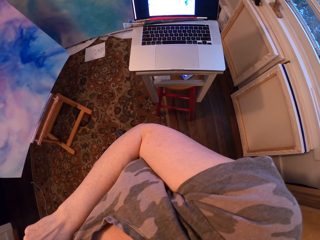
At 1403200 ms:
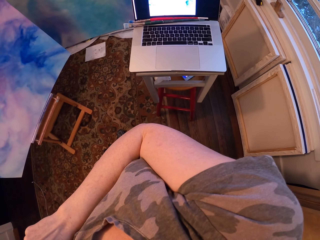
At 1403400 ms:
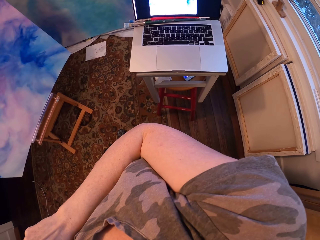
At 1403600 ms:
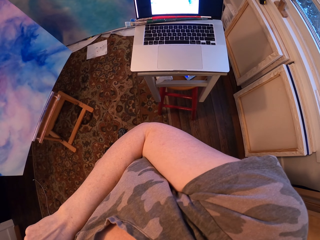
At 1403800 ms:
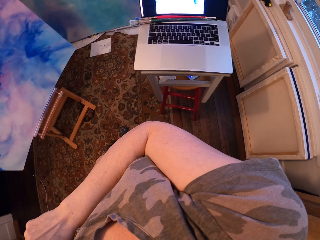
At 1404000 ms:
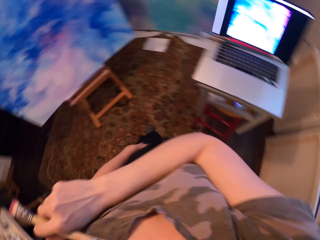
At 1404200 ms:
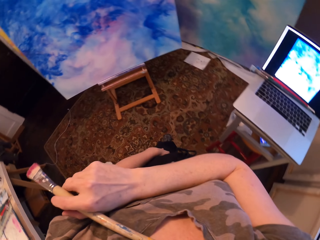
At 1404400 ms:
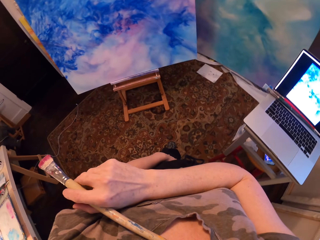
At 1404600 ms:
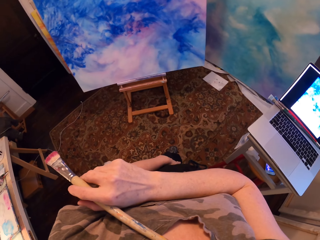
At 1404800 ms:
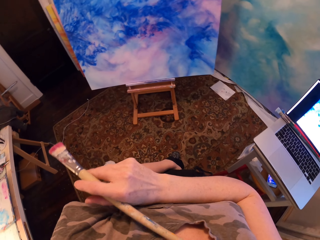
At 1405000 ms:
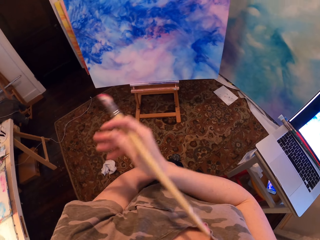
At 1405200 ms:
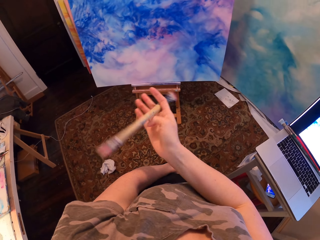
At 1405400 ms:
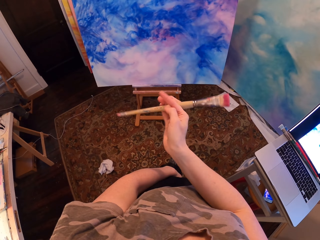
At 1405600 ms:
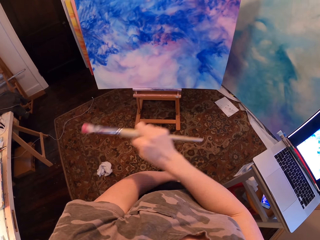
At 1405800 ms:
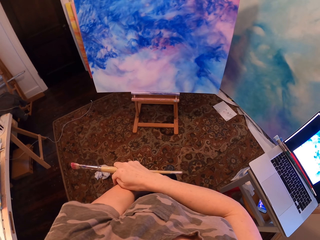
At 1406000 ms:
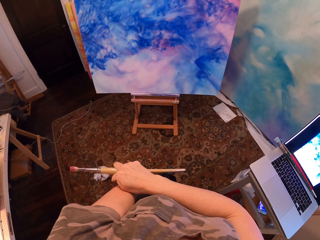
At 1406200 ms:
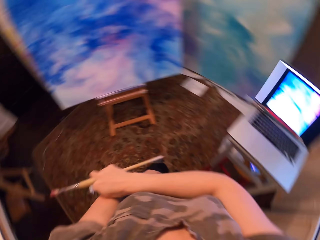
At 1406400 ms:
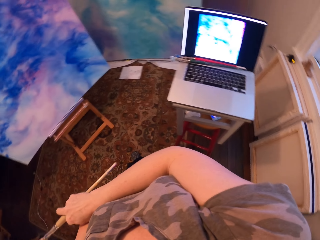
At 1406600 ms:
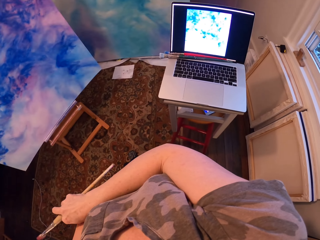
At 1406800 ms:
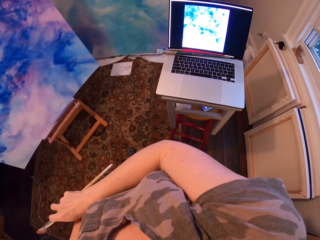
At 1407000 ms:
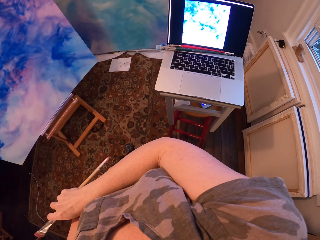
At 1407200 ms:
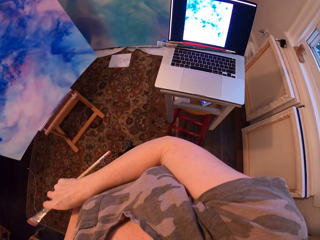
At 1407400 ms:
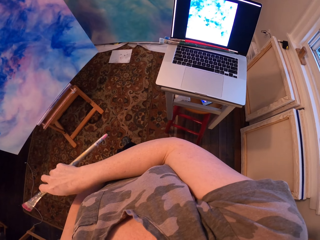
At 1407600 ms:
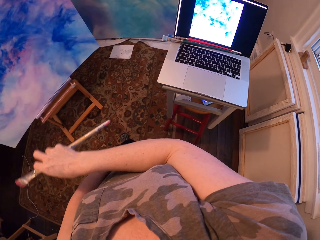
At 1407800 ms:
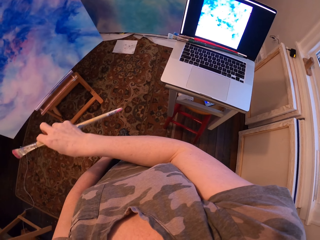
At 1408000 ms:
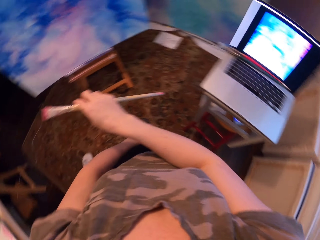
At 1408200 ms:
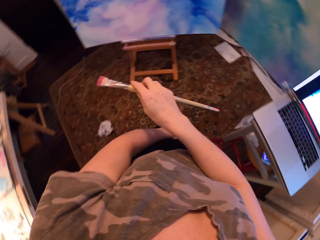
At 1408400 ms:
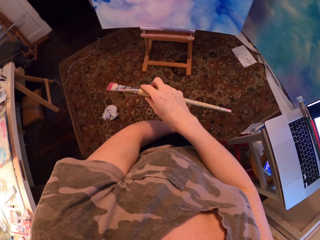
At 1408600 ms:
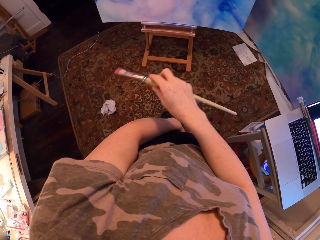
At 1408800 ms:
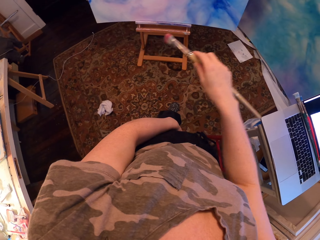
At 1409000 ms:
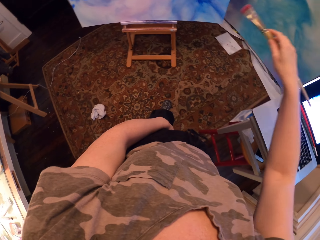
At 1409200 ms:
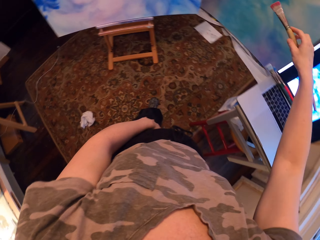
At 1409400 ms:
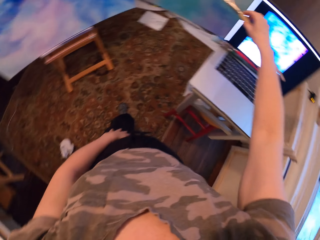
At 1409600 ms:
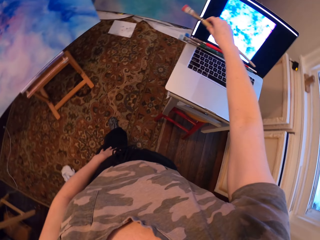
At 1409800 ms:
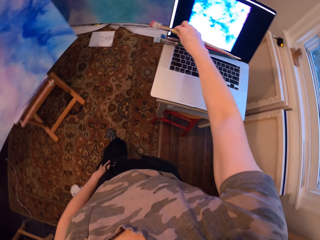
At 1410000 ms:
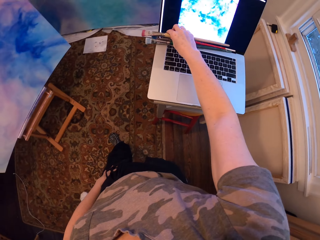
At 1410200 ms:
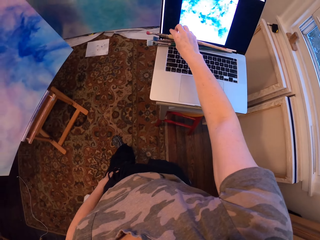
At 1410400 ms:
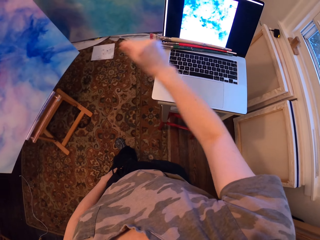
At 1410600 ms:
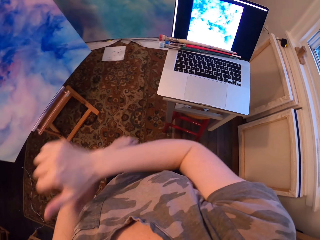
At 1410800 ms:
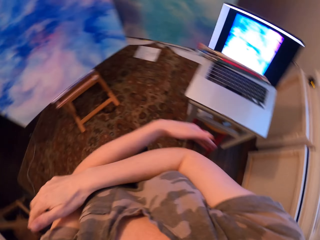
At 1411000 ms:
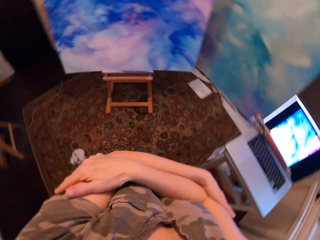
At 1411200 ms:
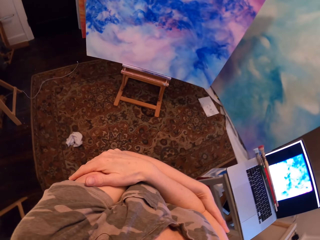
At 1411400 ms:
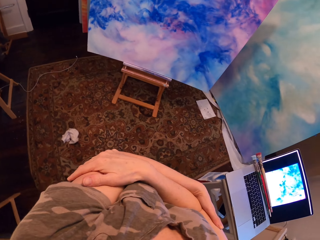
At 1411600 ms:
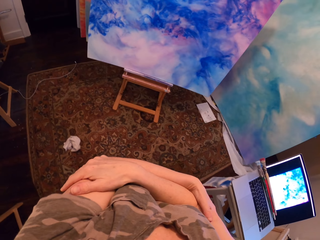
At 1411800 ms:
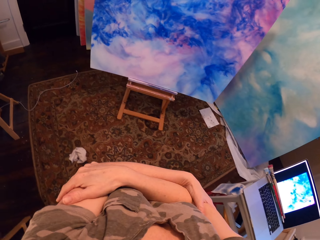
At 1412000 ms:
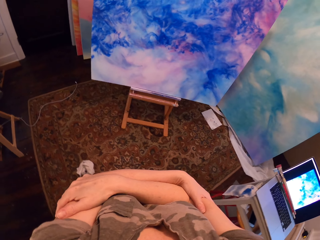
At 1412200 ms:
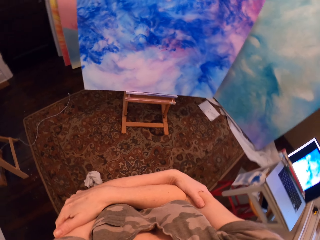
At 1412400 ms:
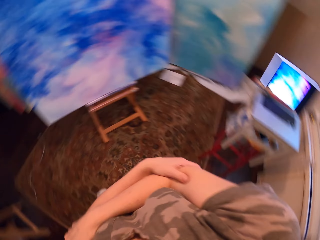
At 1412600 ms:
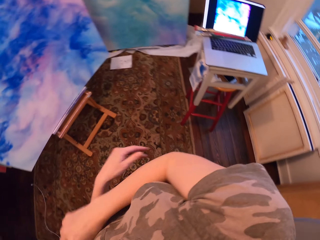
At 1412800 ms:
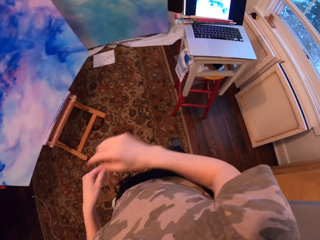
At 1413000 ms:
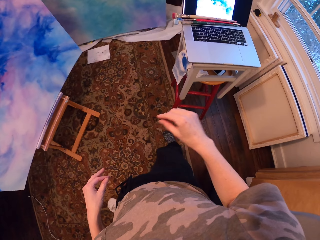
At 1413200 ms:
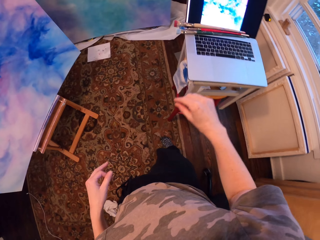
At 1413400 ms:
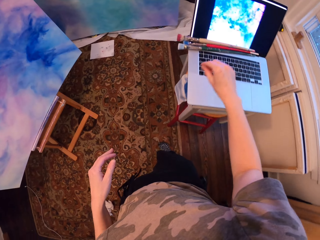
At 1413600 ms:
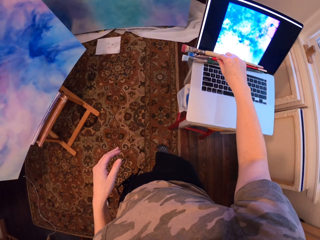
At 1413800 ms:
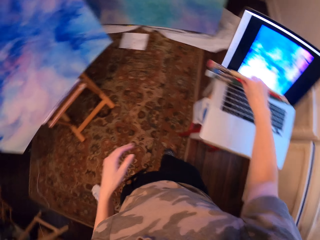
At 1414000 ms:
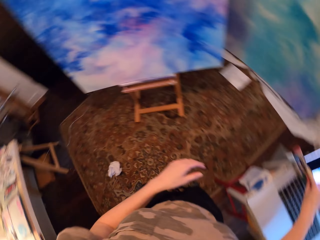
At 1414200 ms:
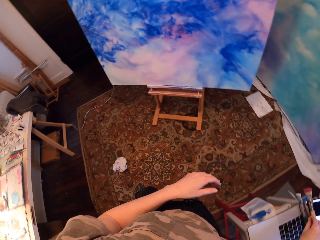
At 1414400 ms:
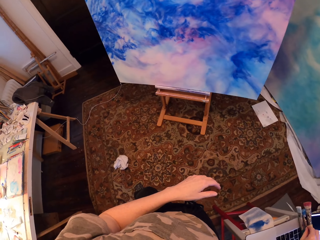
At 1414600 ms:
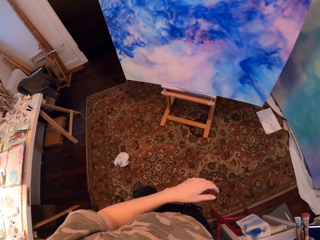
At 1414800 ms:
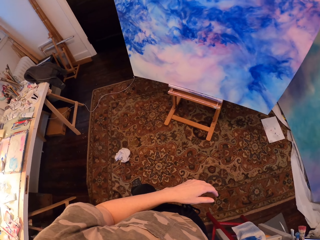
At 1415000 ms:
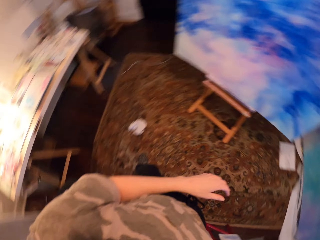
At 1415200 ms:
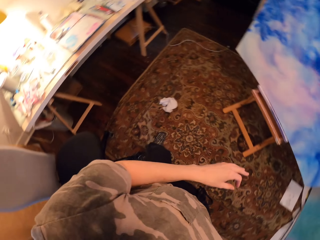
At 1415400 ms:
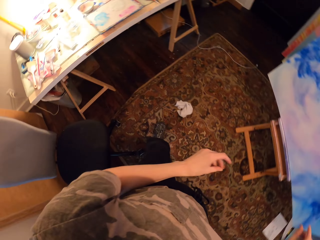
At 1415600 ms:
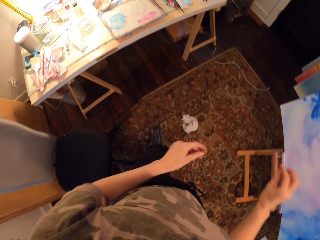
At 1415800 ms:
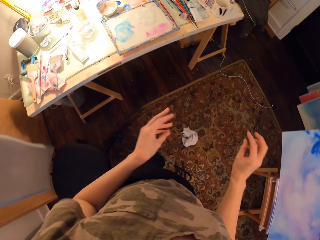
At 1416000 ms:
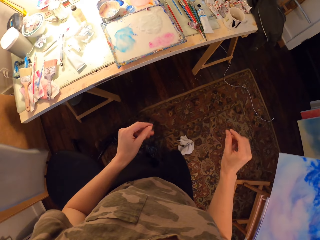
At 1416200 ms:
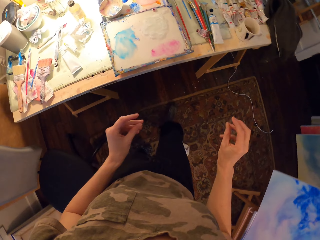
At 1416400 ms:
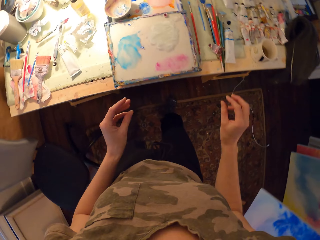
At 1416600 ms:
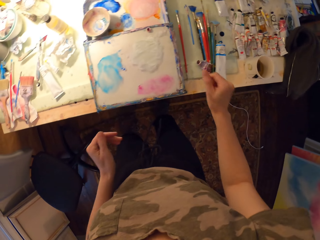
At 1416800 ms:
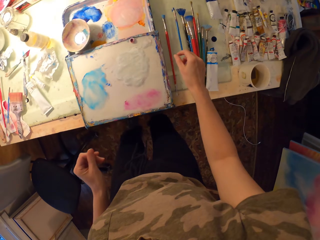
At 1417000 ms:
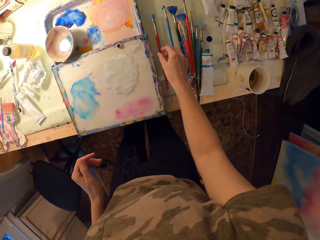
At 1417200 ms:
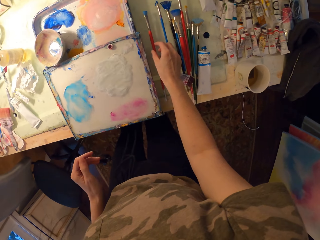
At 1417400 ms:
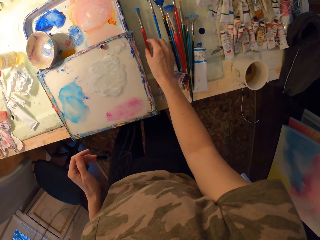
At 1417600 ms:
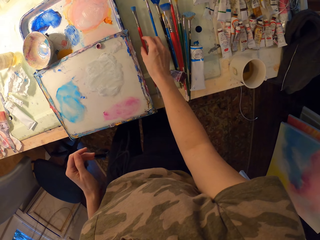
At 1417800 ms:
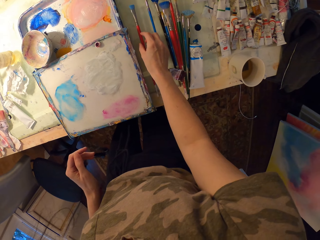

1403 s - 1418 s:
The camera wearer turns the brush. They stare at the painting. They stare at the laptop. They put the brush on the laptop. They fold their hands. They stare at the painting. They touch the brush. They walk.

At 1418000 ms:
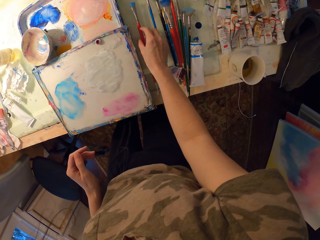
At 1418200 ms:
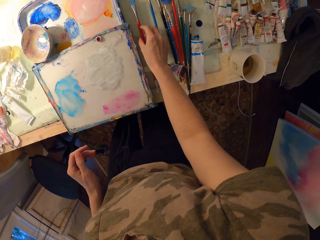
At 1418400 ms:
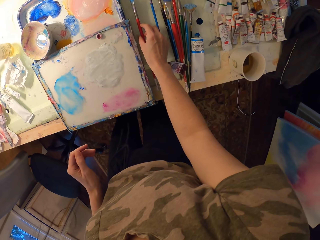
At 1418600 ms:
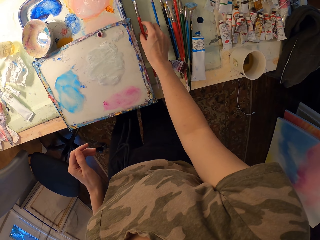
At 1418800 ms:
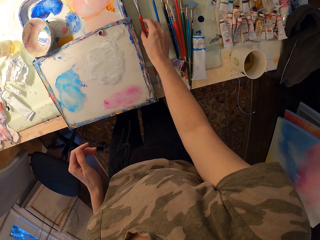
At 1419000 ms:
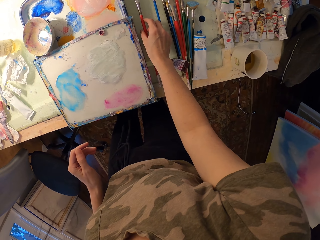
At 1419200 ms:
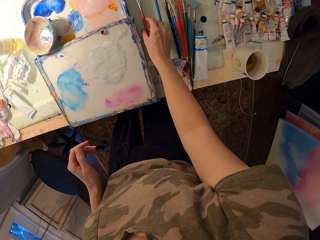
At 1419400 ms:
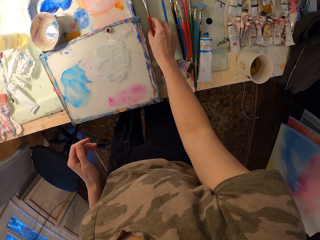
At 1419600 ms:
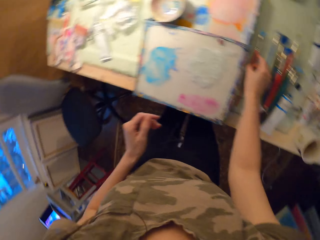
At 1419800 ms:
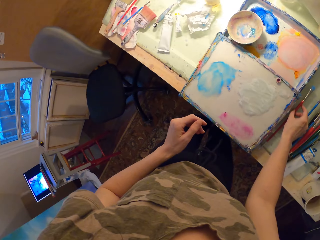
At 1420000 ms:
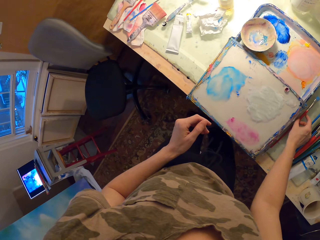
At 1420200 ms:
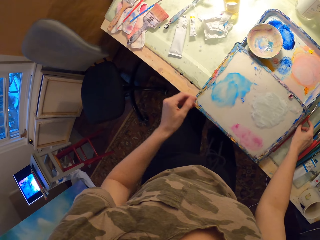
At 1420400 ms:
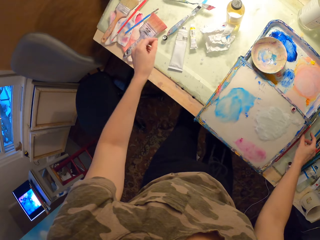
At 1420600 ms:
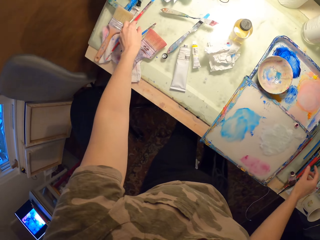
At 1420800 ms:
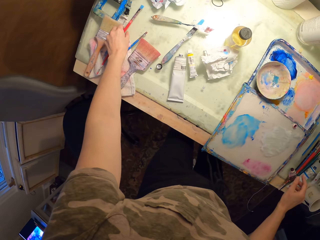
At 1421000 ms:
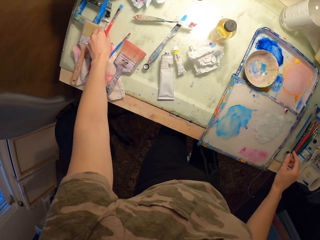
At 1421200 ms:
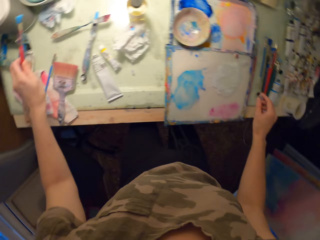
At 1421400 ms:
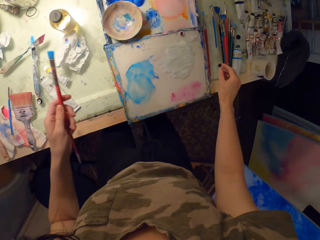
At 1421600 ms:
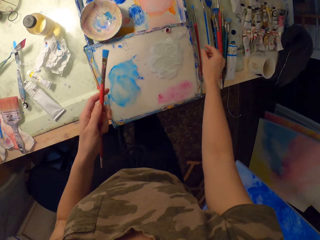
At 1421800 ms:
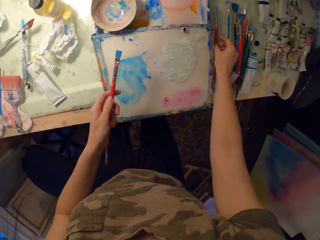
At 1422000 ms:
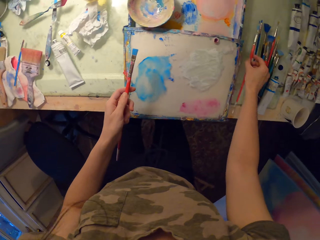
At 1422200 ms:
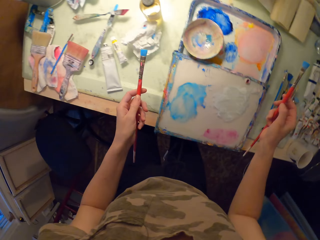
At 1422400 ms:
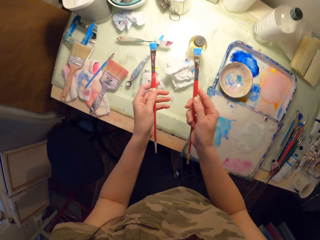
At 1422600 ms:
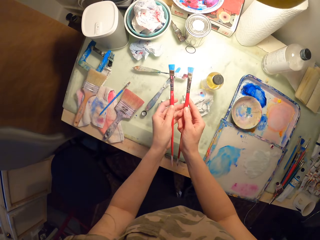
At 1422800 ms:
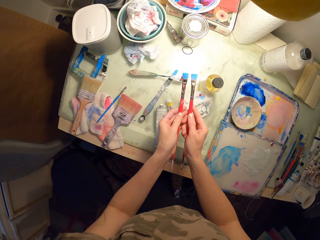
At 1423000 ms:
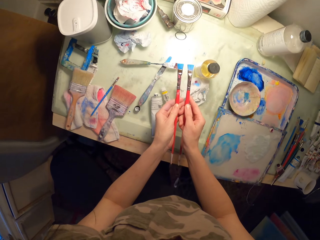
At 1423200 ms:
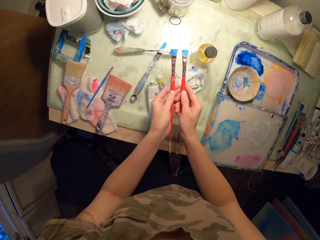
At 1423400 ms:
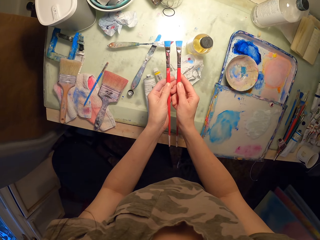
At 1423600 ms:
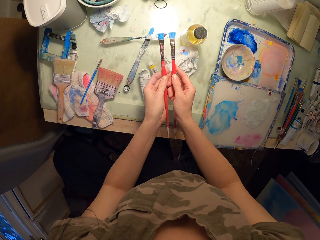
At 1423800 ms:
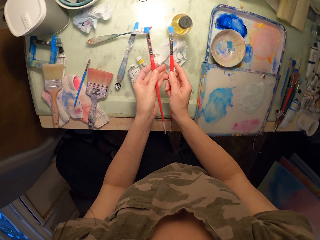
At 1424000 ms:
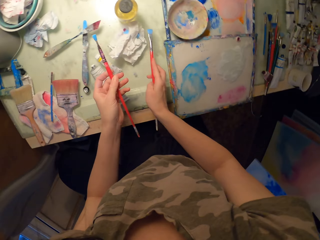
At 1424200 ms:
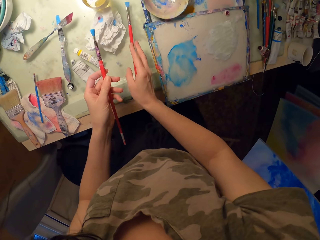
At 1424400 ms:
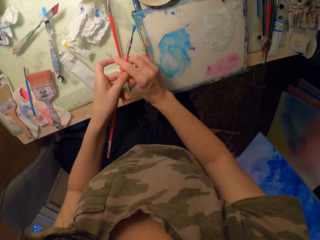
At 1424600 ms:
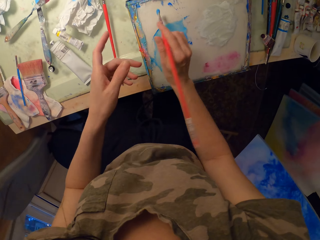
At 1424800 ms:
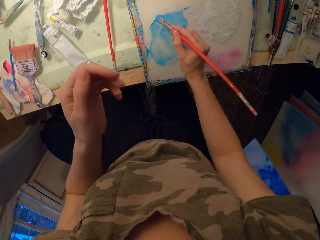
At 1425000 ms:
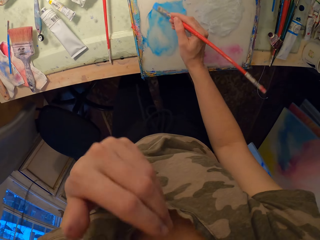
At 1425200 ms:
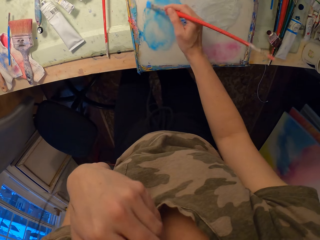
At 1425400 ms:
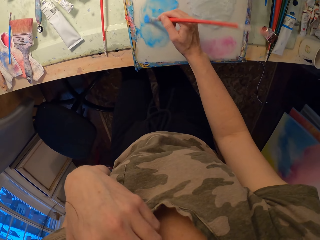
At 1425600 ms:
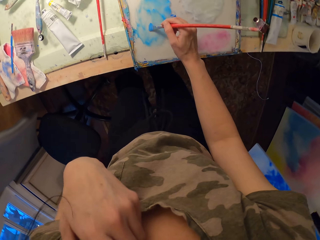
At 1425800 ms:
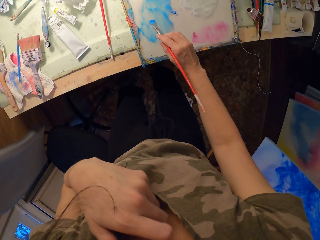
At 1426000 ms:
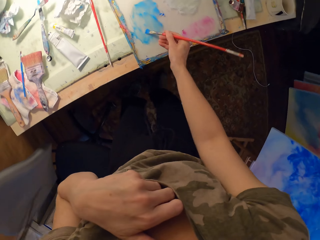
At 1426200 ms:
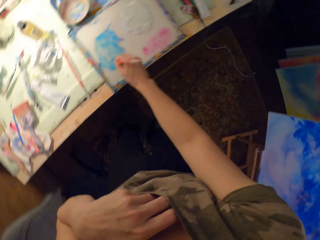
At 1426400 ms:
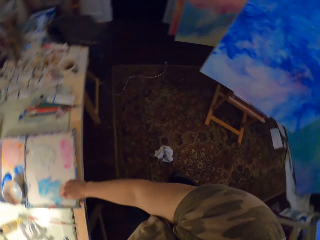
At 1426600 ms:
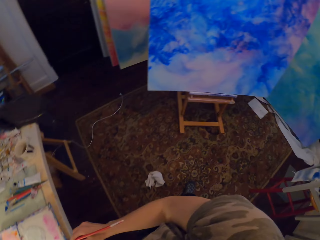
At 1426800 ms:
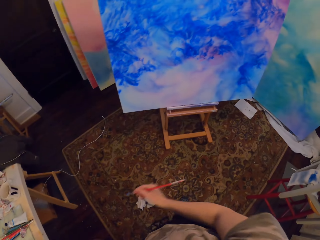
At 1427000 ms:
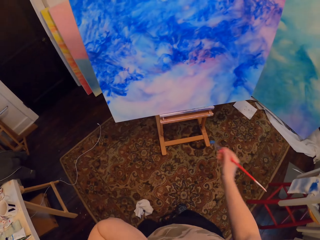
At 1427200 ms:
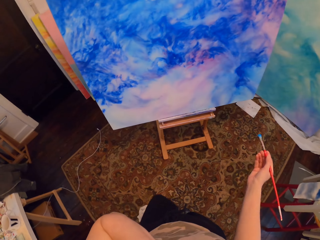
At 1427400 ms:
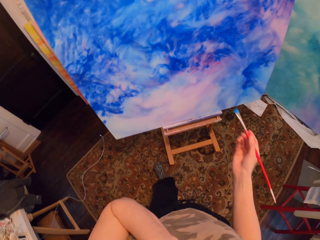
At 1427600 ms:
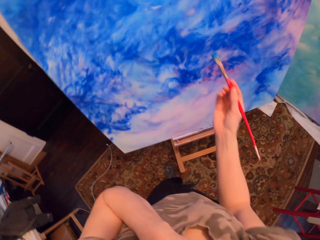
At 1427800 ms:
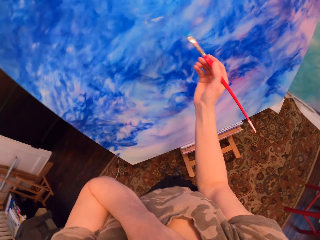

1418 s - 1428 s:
The camera wearer picks up the brush from the table. They touch the brush. They stare at the brushes. They put the brush on the table. They rub the brush on the paint.
